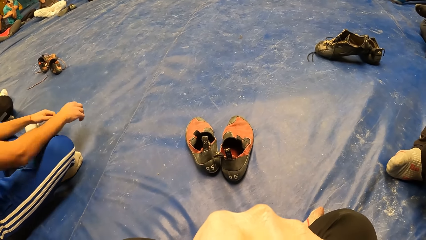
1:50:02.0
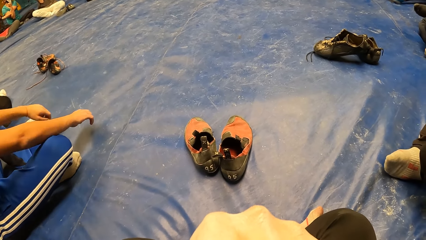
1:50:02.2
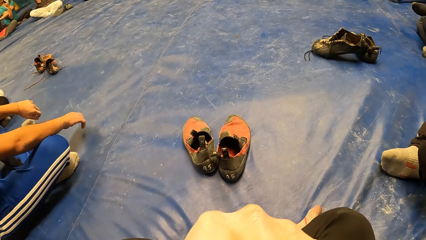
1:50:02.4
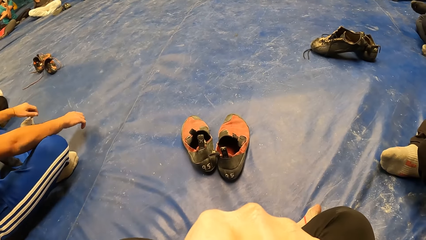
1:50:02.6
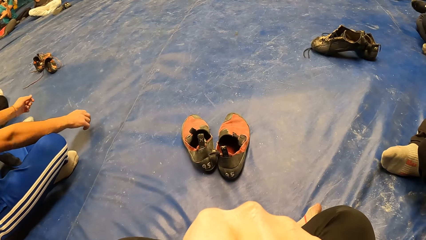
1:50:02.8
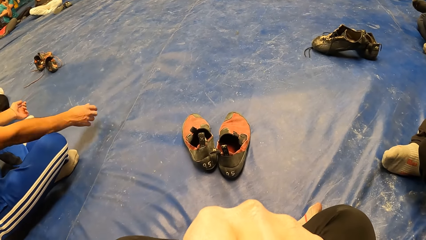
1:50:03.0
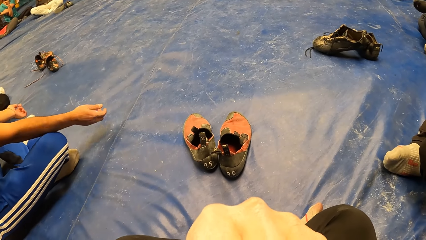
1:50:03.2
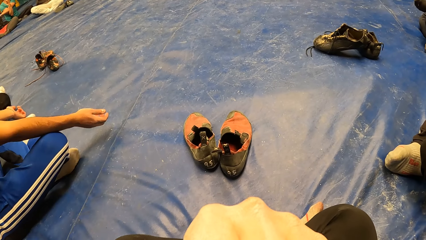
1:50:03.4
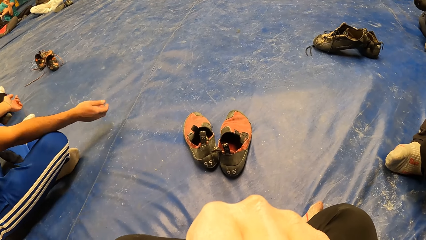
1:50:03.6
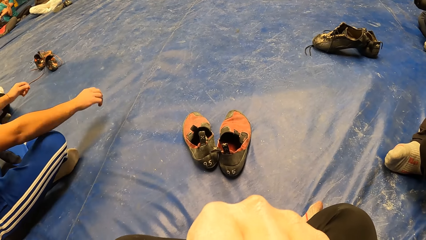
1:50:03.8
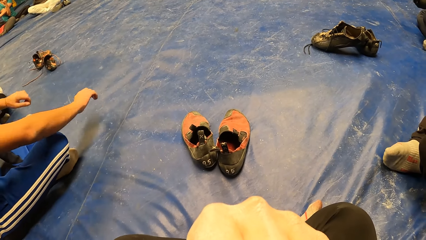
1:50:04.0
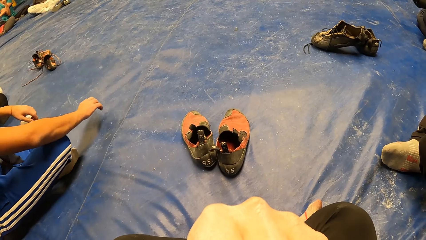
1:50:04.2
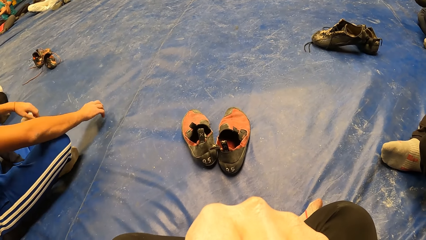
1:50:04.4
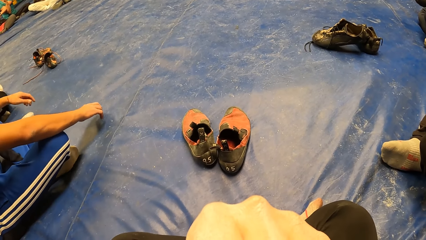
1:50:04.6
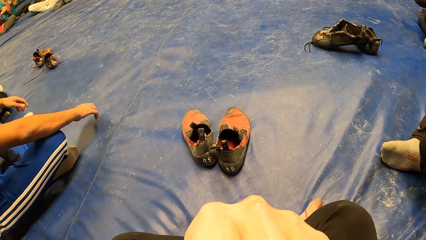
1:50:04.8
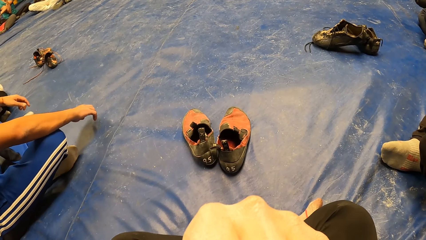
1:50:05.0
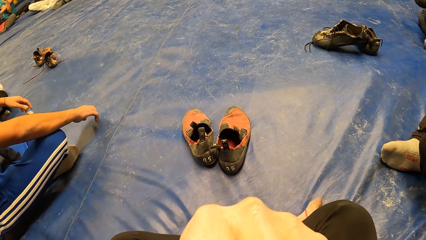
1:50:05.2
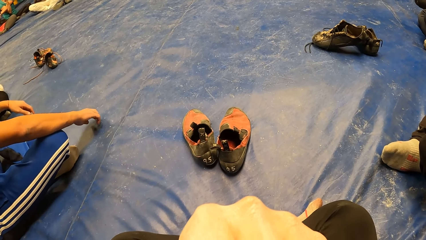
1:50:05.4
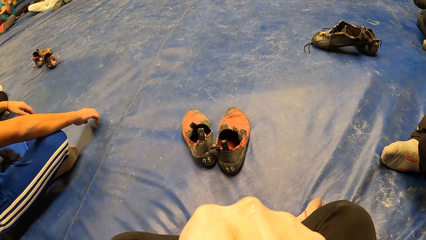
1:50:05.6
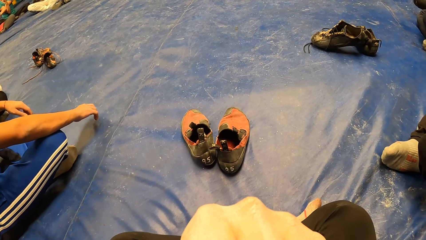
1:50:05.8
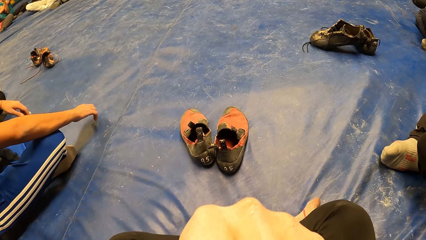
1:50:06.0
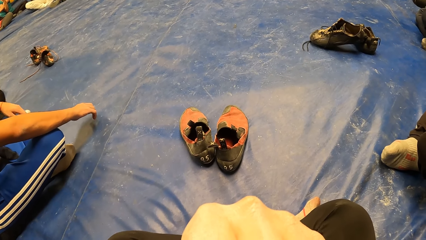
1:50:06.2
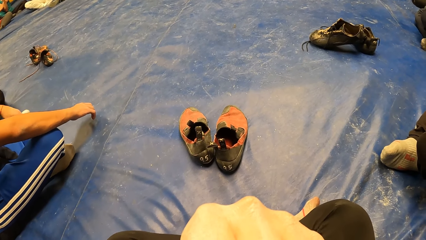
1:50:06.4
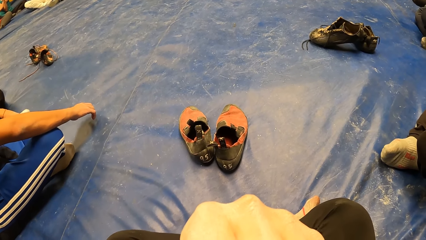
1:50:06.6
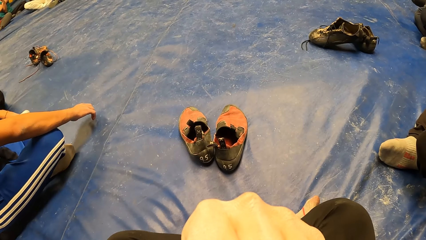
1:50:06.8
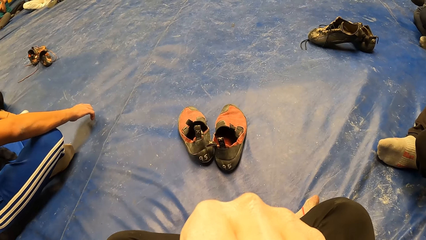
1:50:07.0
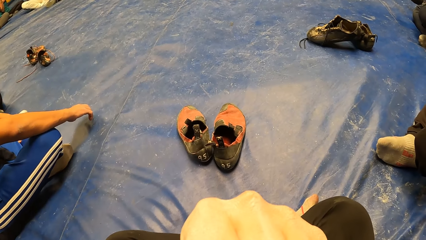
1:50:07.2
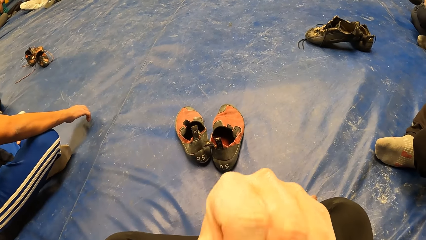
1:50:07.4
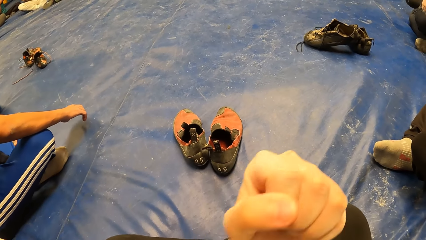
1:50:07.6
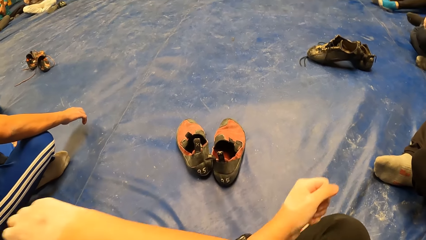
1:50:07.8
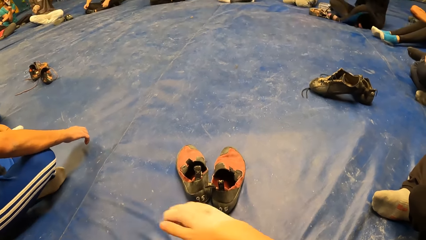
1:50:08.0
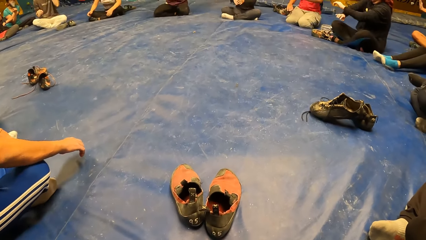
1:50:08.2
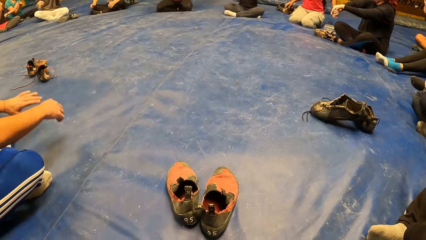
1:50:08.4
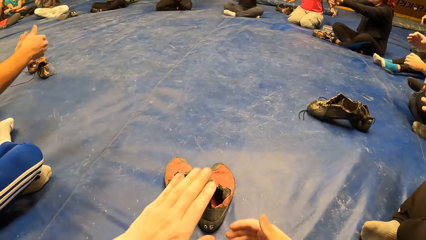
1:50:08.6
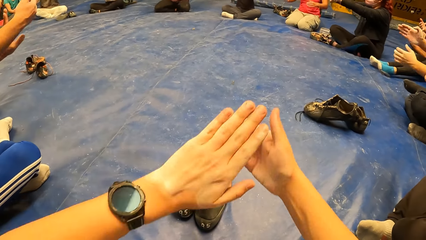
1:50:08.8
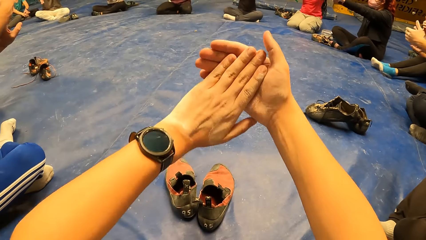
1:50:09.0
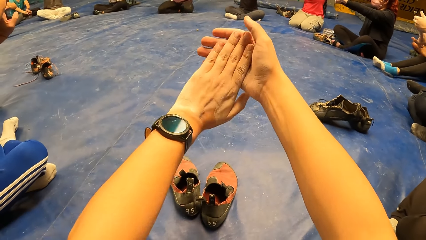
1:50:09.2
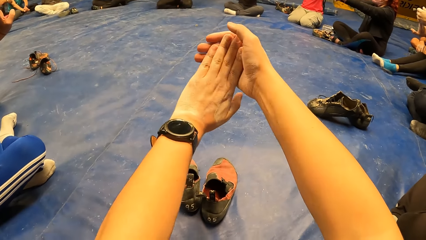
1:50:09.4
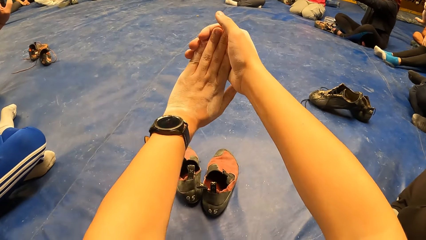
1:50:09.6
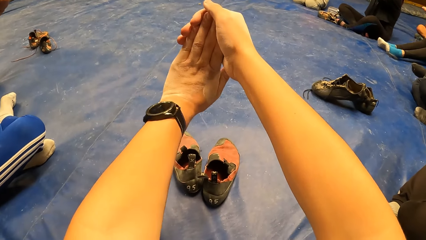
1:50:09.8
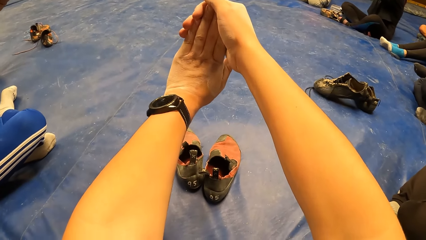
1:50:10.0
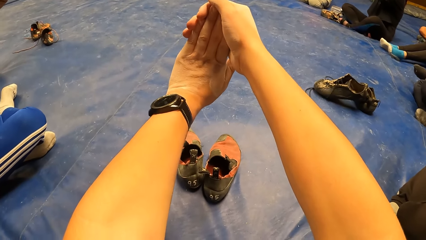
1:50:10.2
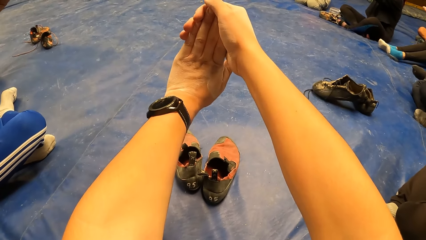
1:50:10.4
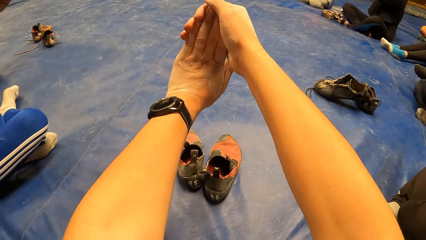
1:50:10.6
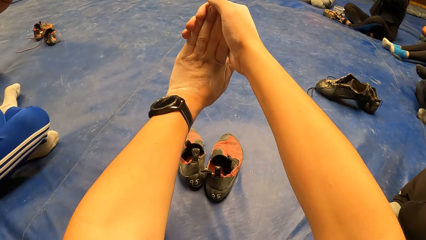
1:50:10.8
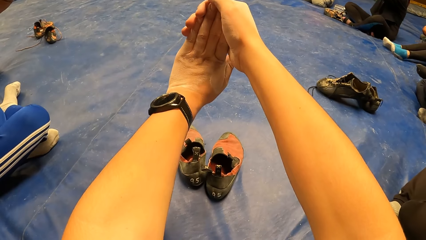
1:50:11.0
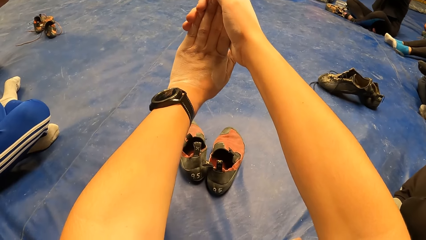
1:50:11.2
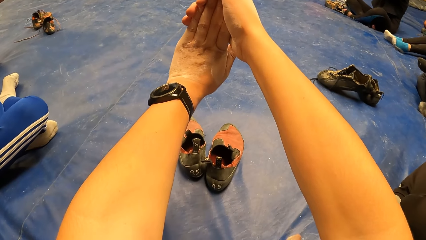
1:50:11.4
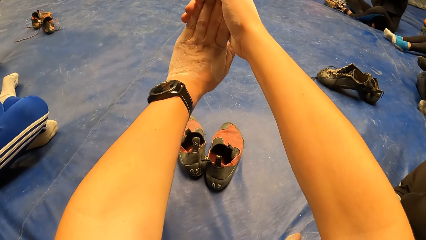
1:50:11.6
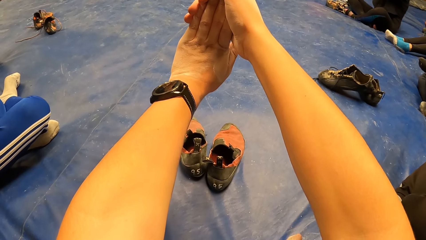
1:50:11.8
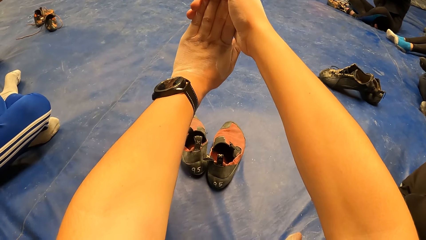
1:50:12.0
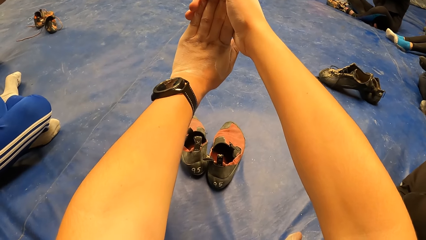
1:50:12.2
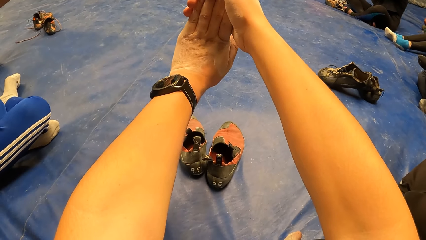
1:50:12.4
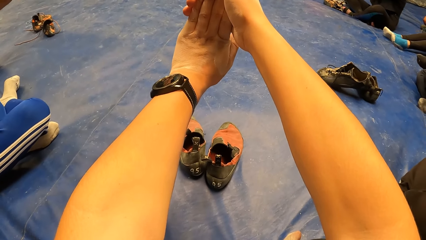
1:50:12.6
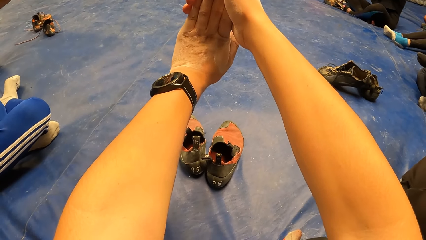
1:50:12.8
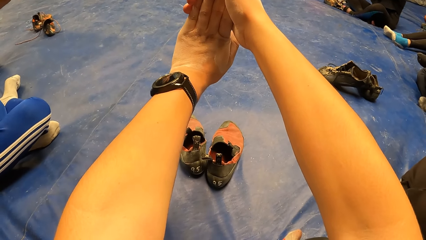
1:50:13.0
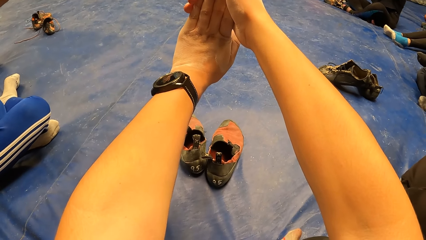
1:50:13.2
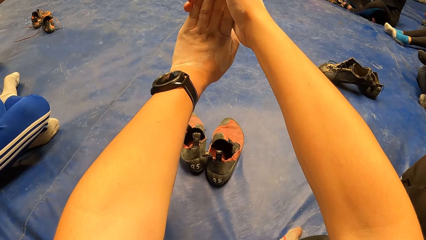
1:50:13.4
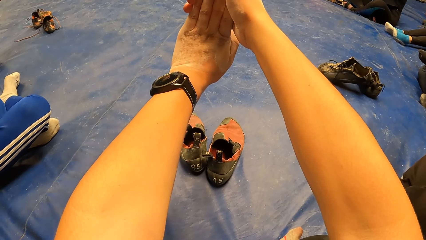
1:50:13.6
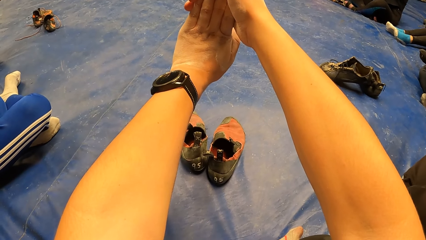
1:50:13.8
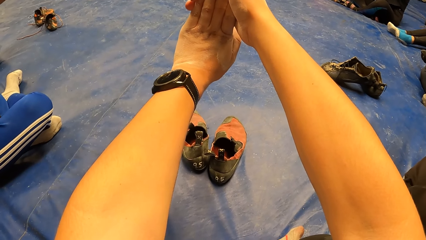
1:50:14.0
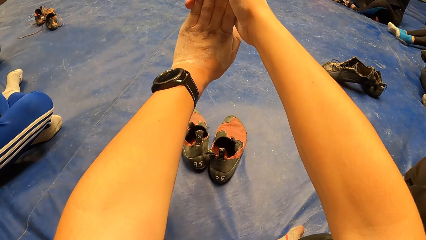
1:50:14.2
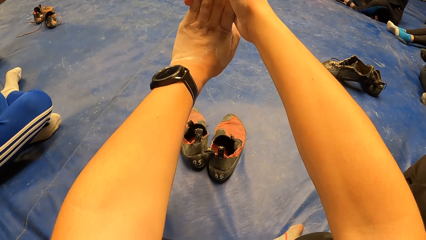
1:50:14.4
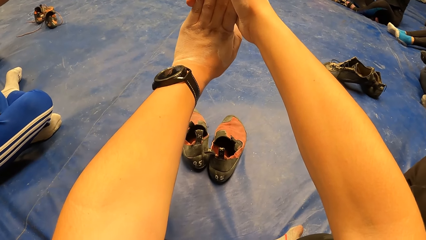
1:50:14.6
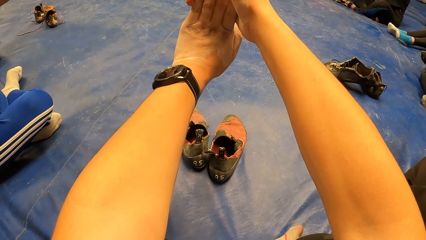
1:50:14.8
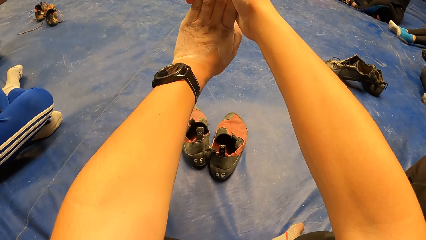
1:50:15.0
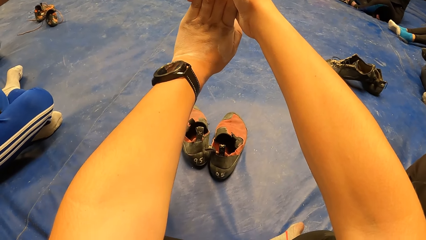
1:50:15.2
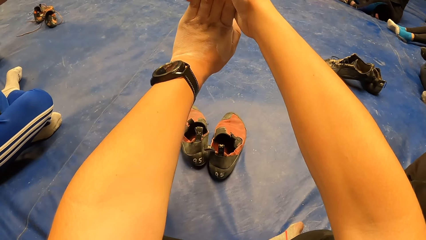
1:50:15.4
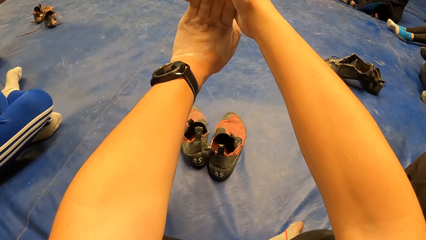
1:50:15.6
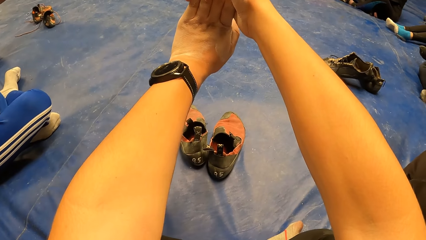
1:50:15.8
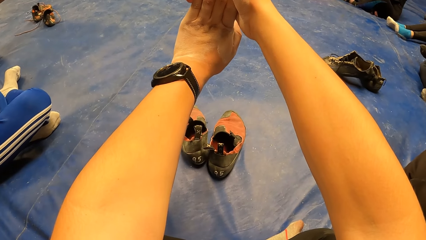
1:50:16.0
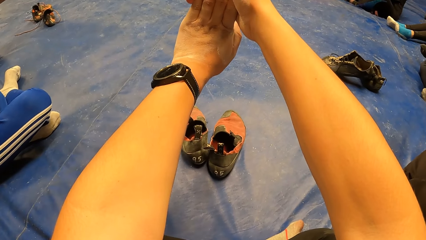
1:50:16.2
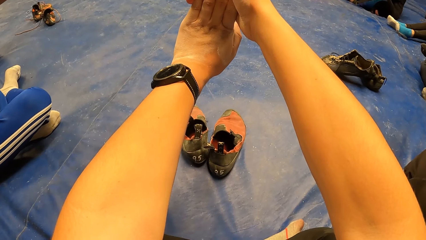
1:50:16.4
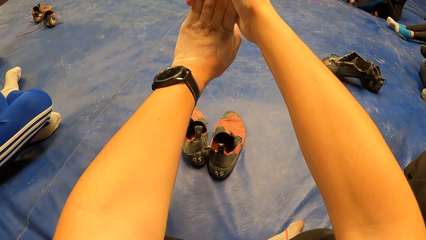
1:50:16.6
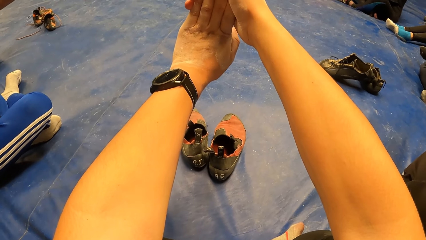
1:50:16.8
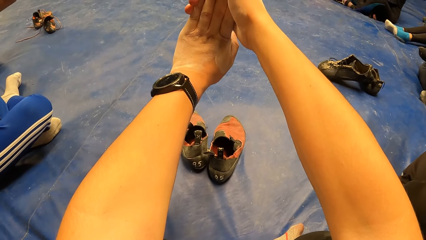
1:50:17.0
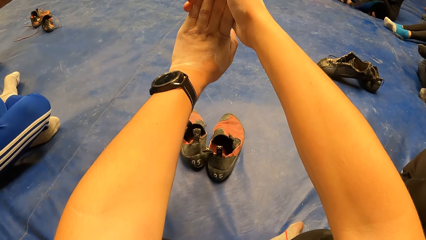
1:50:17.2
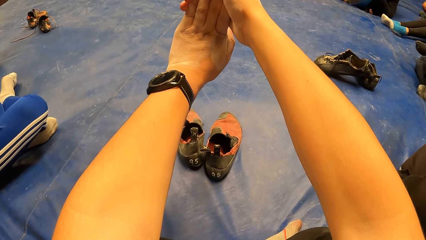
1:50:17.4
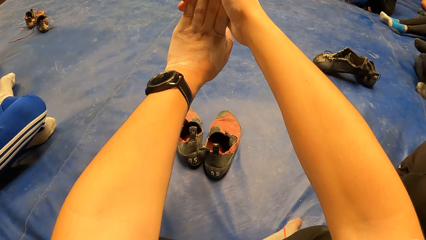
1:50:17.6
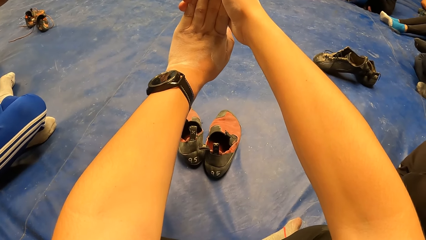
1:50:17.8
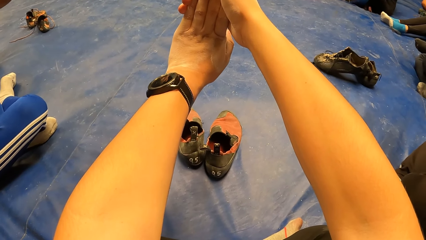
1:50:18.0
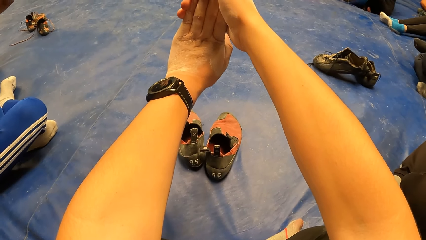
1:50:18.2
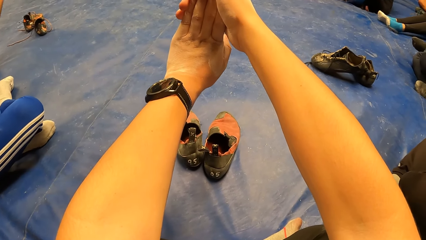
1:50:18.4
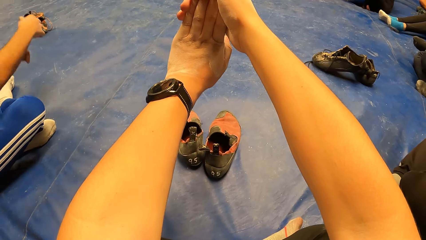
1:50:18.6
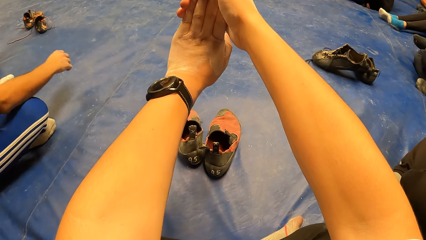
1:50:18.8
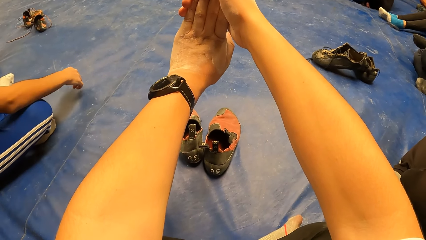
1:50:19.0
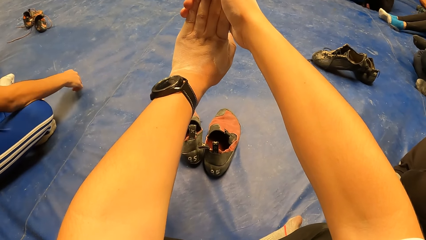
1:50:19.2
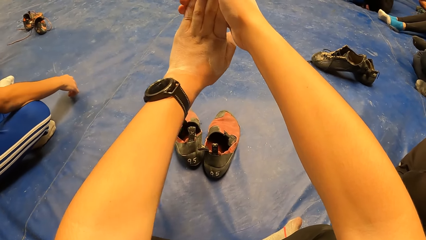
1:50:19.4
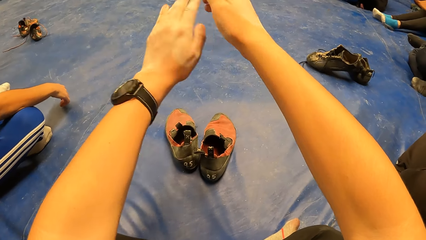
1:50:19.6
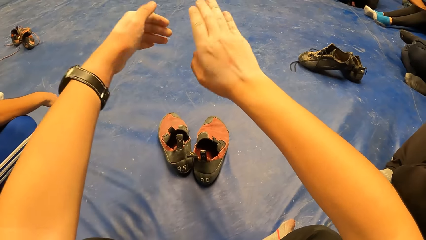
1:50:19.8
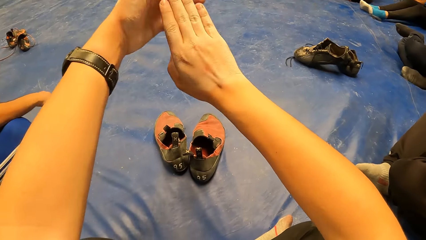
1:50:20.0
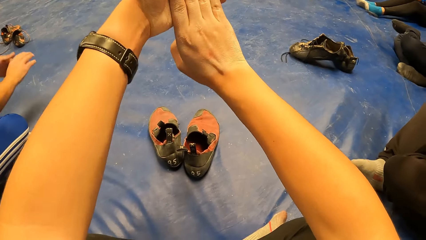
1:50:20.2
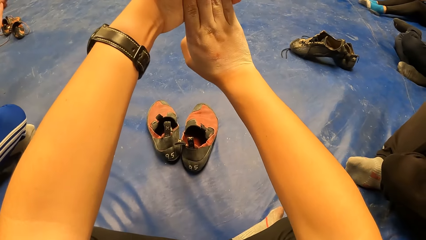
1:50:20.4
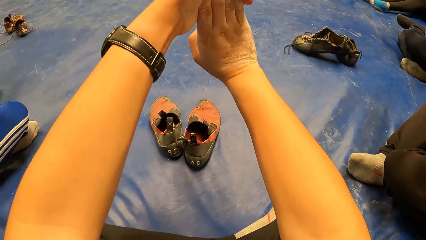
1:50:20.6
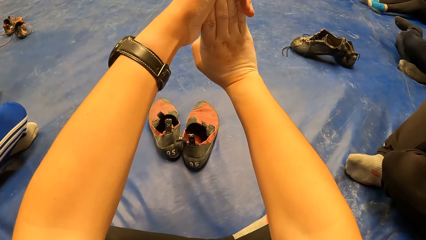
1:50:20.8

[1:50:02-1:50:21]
A person stretches his arms. The camera wearer stretches his hands. The person puts his hands down.
